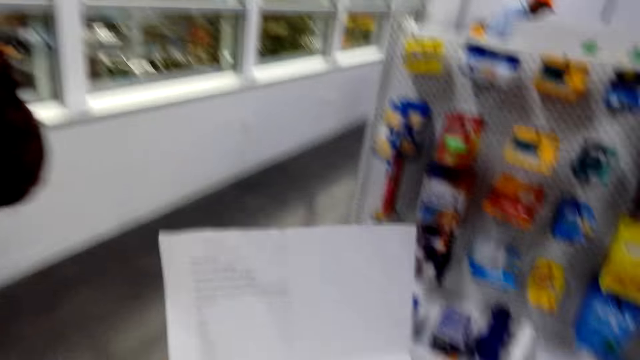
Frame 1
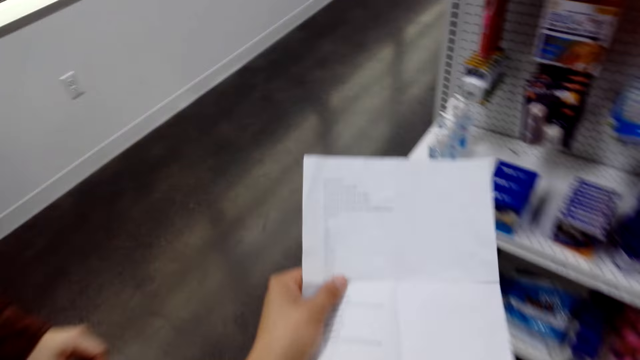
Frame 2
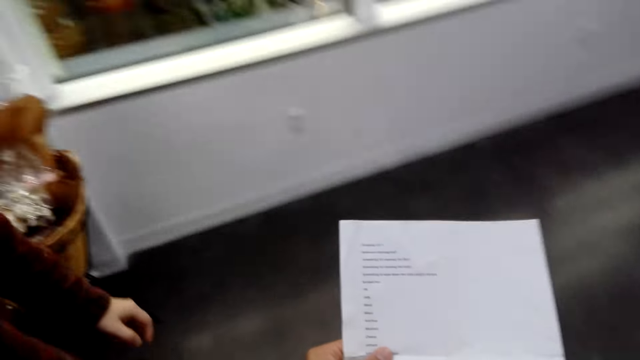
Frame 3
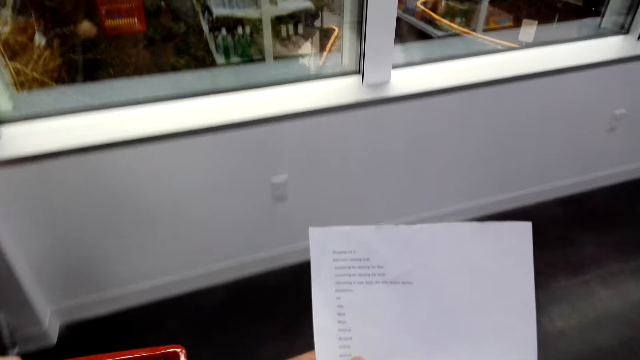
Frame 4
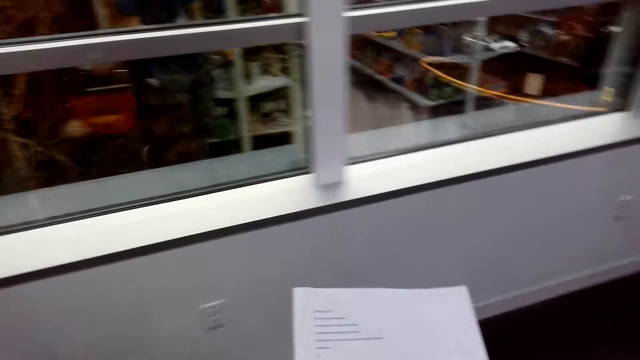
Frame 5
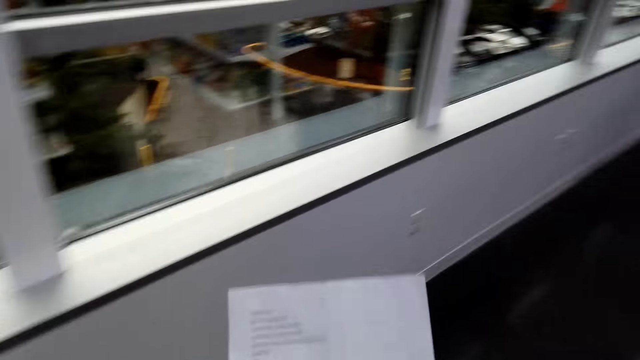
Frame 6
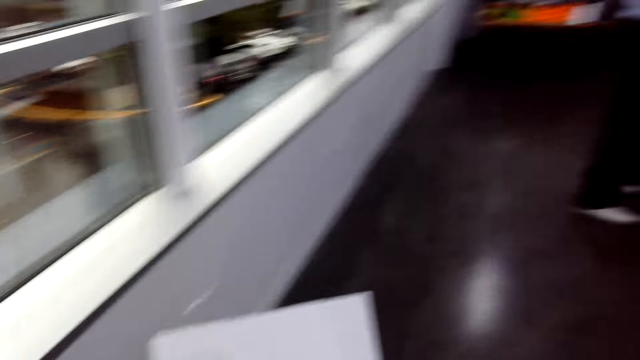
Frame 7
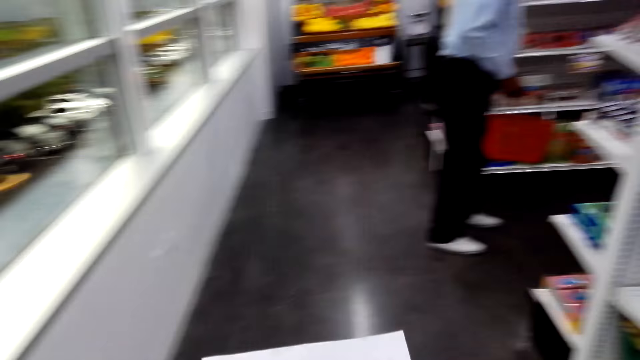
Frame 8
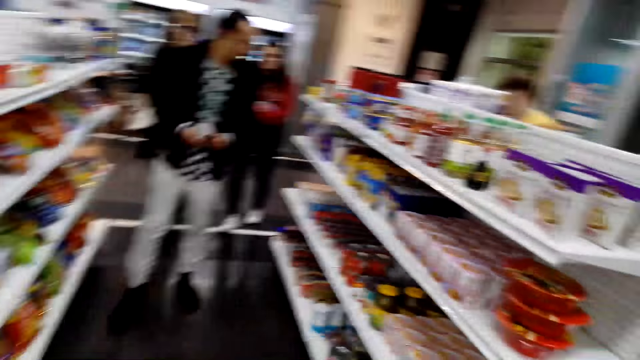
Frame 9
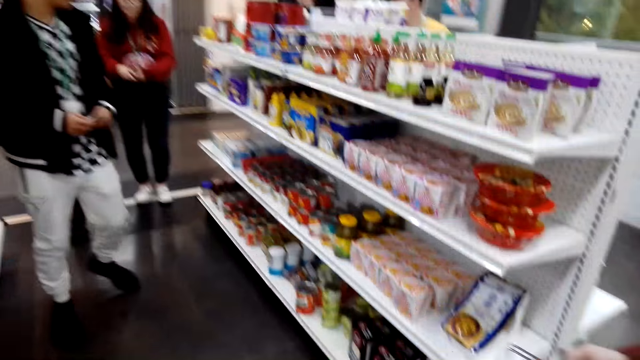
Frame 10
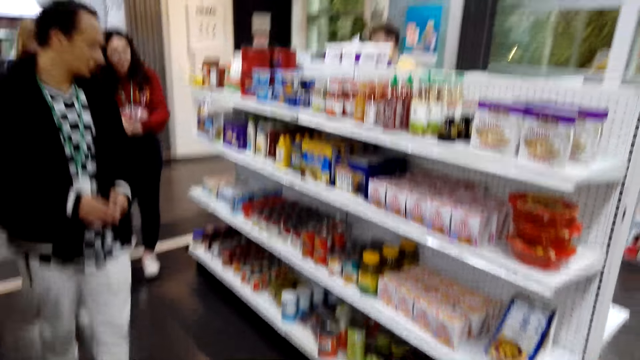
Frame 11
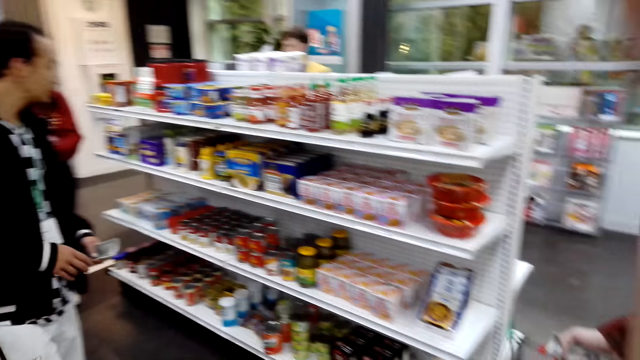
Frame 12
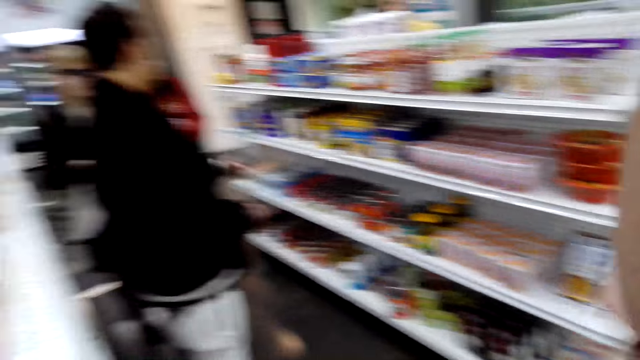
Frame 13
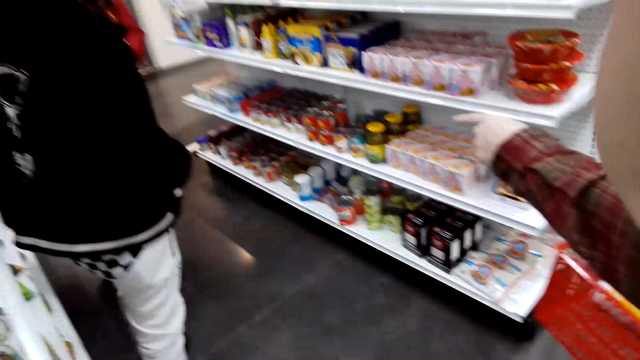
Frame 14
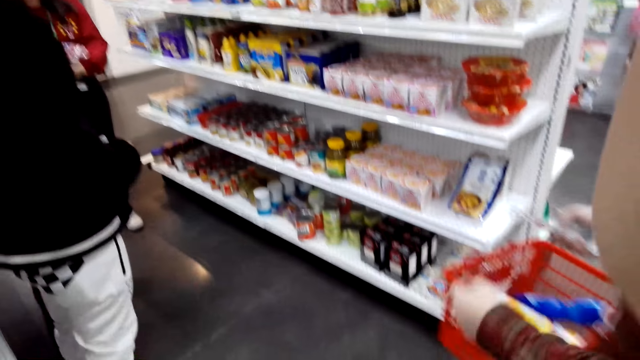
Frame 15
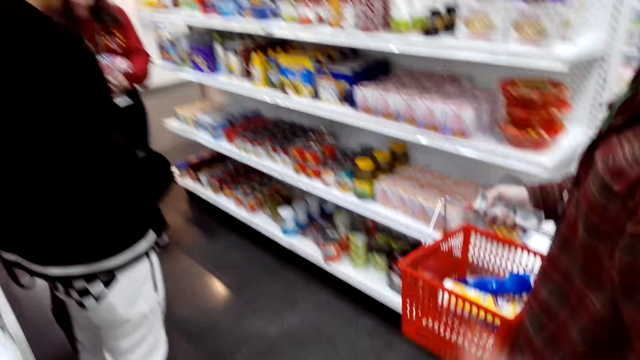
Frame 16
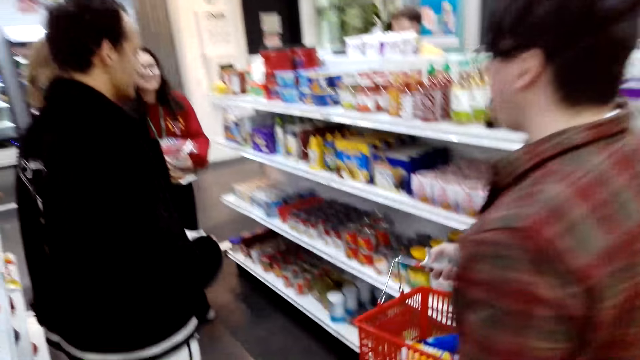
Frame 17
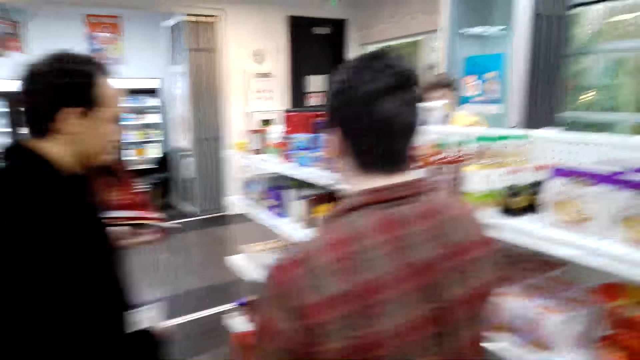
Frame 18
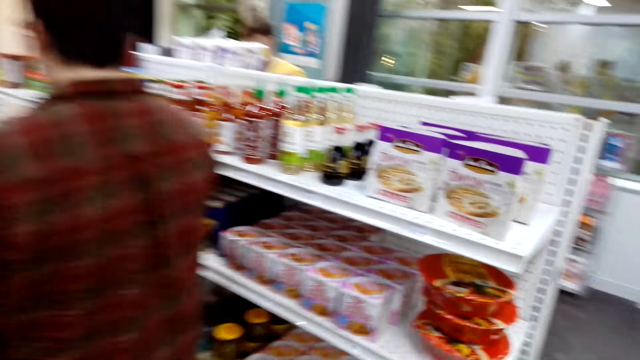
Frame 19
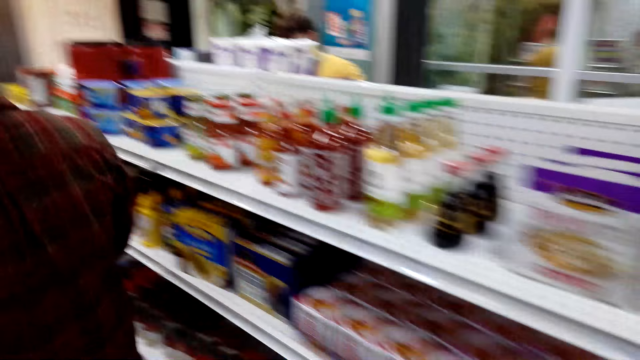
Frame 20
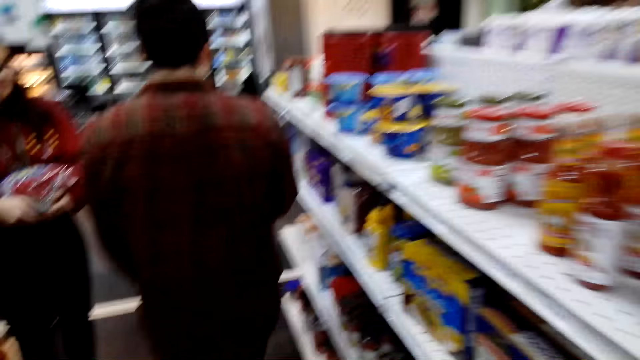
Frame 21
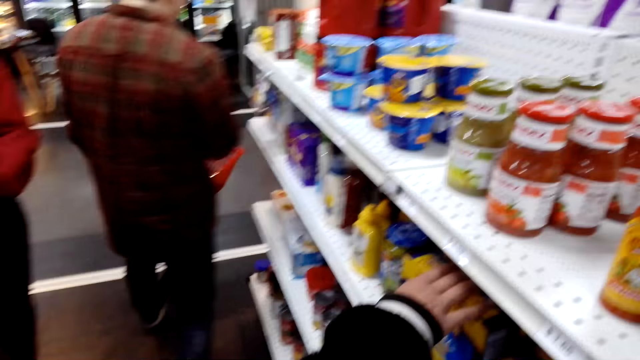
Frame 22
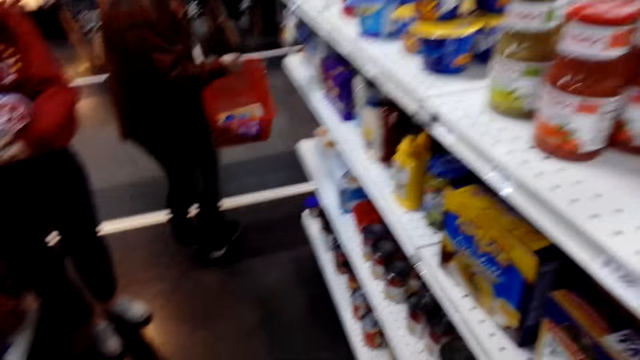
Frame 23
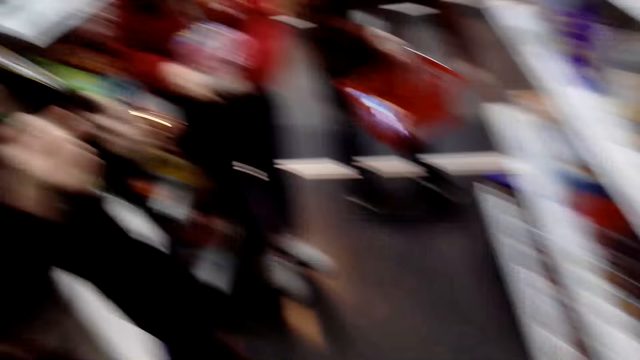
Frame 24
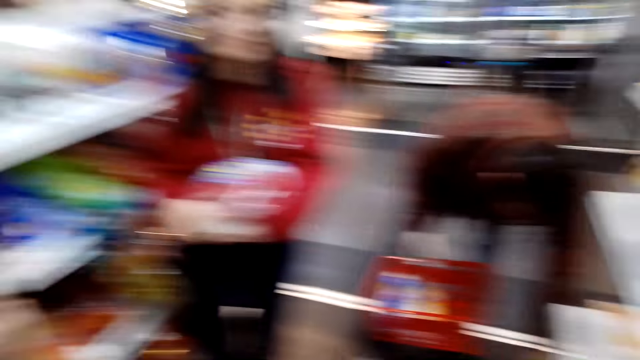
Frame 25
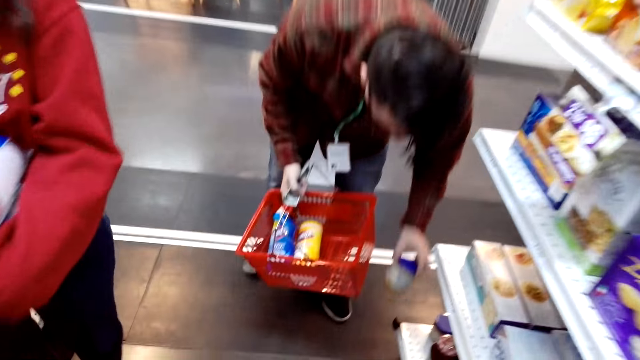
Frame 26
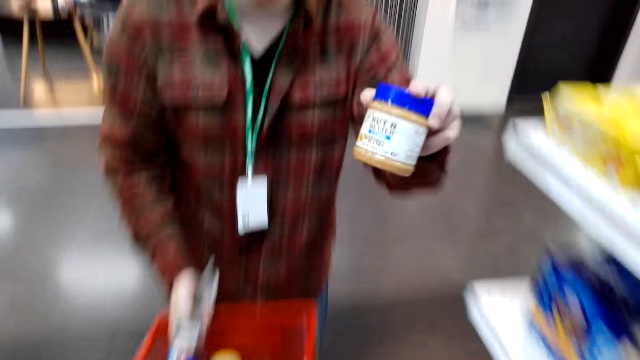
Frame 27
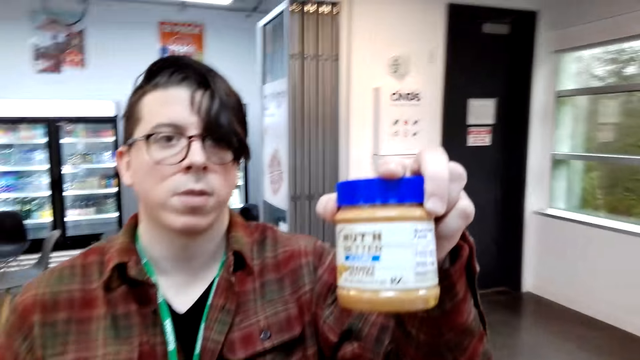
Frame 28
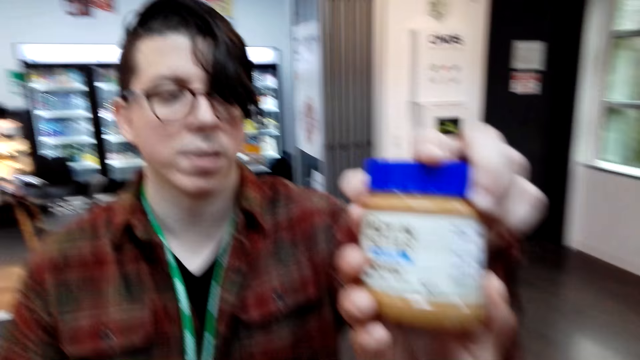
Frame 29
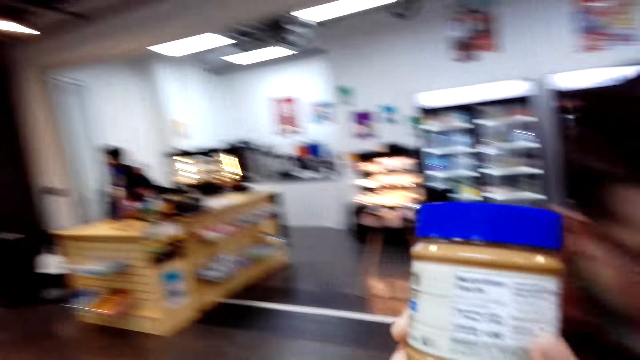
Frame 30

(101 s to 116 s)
The camera wearer touches paper. They walk around. They walk.

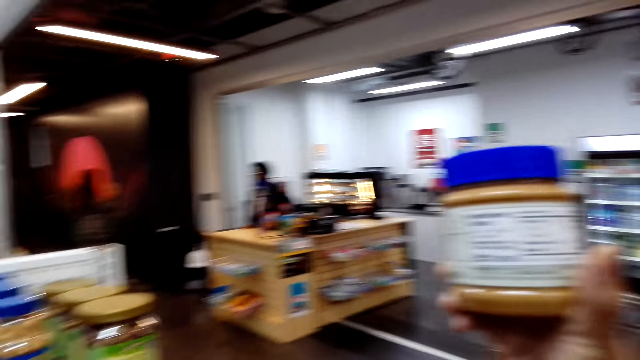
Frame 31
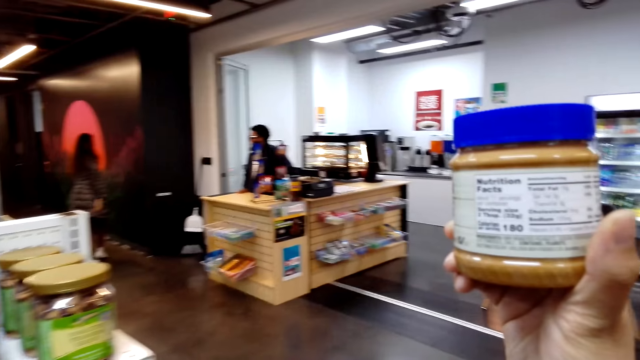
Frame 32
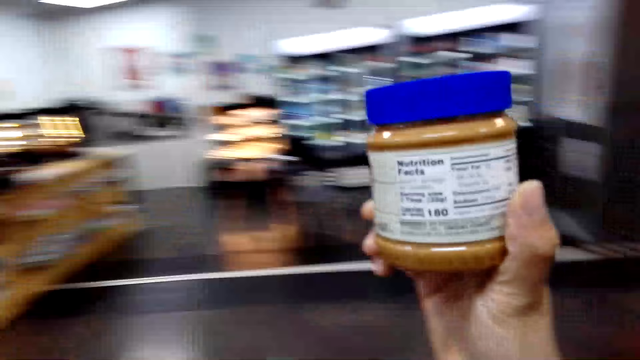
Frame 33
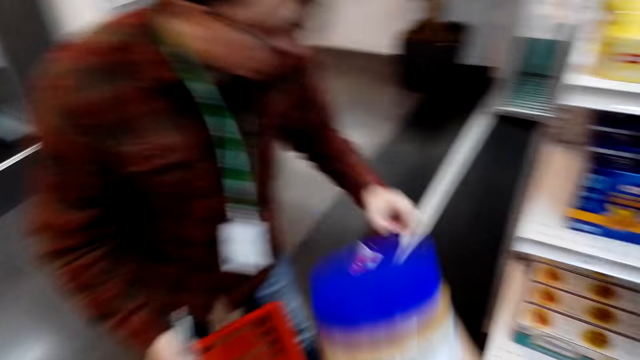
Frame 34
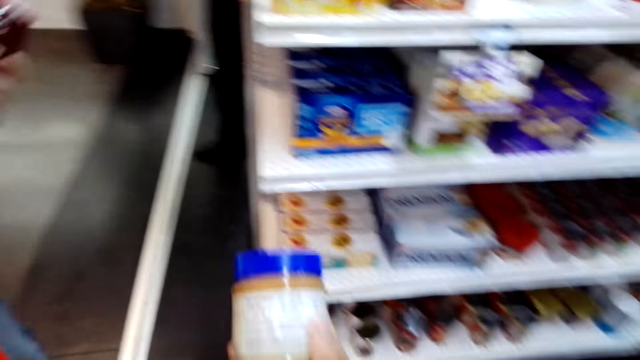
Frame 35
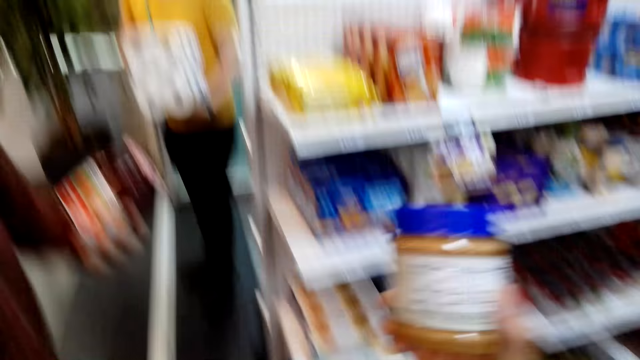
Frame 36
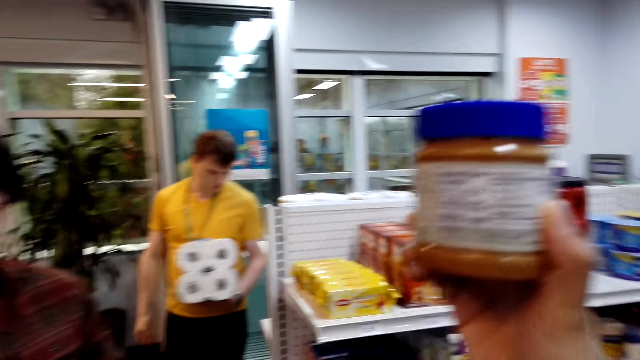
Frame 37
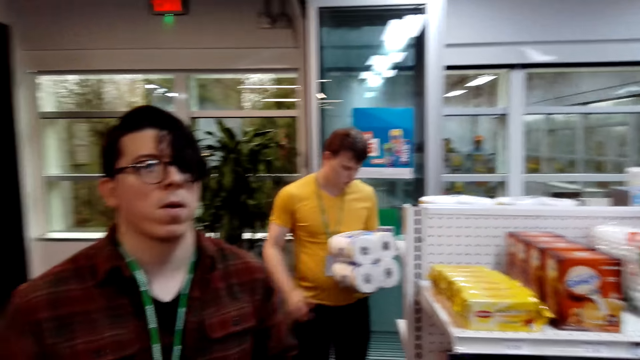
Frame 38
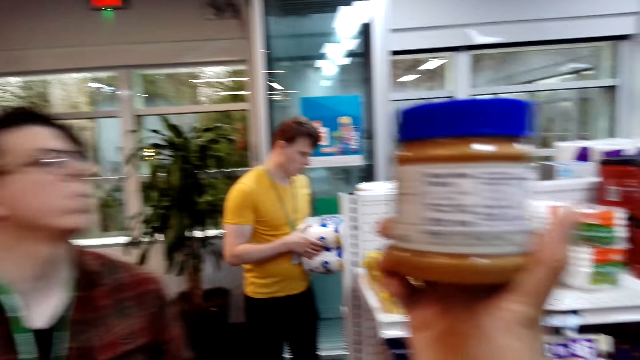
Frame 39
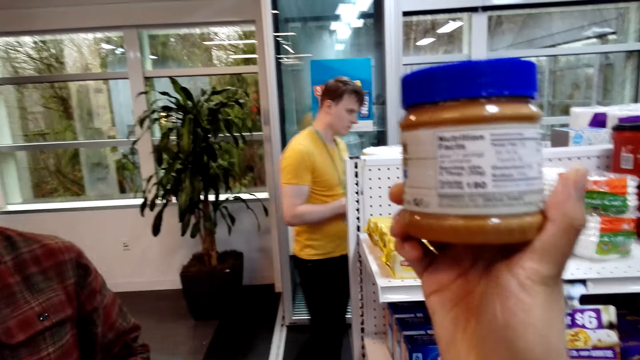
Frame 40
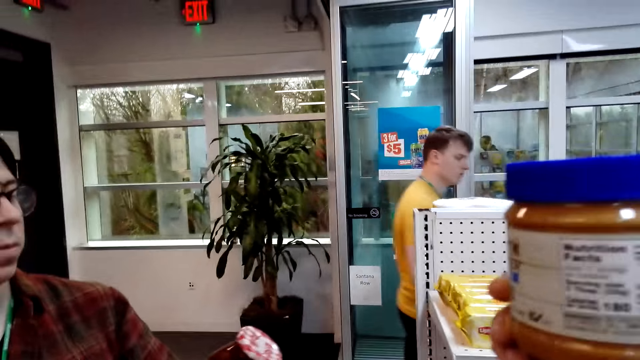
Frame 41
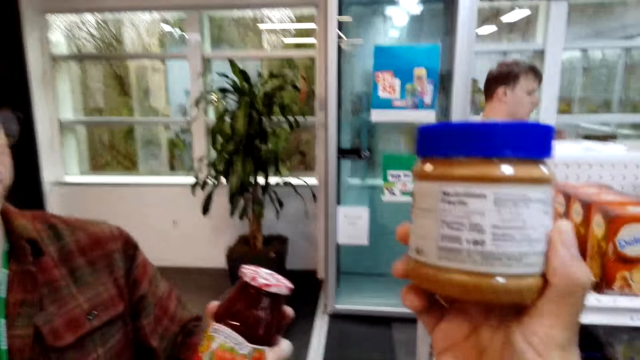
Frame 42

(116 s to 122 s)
The camera wearer picks up the peanut butter.
